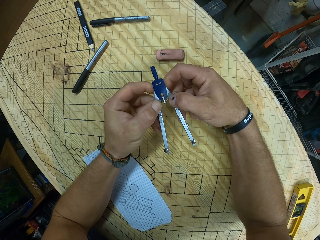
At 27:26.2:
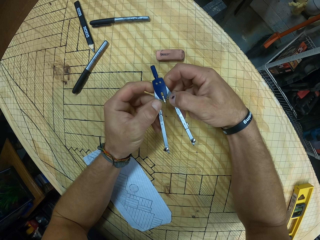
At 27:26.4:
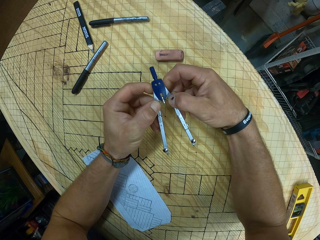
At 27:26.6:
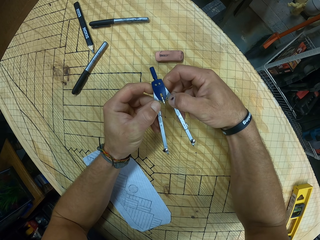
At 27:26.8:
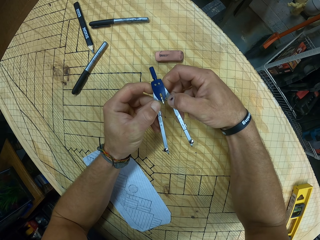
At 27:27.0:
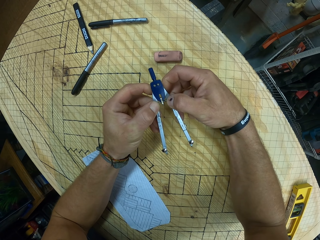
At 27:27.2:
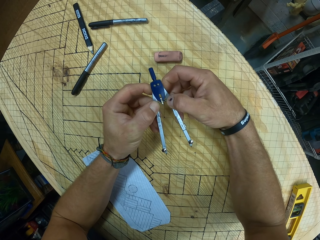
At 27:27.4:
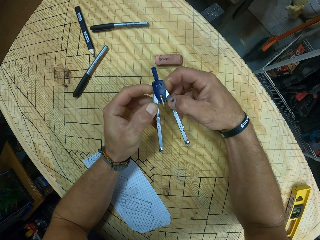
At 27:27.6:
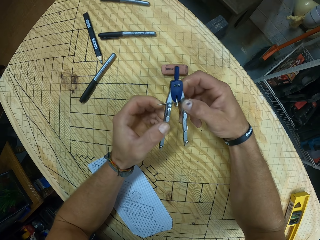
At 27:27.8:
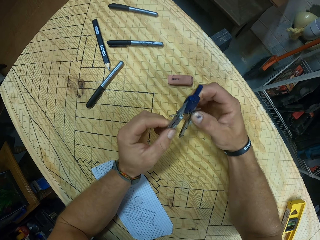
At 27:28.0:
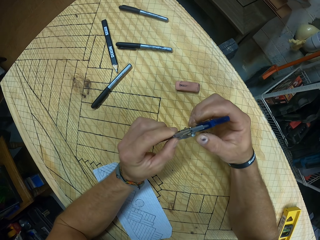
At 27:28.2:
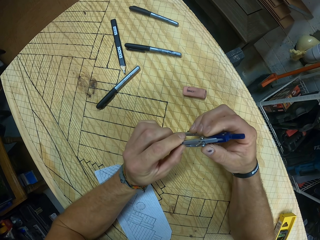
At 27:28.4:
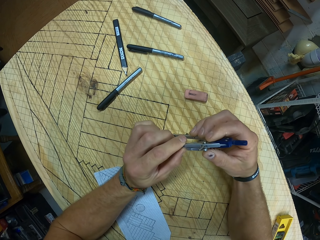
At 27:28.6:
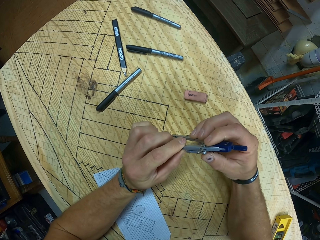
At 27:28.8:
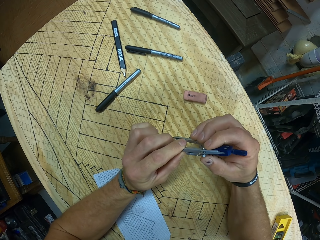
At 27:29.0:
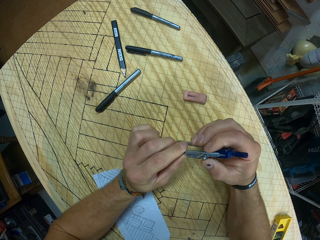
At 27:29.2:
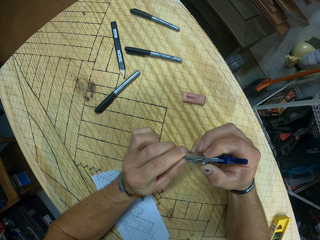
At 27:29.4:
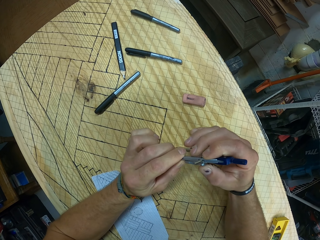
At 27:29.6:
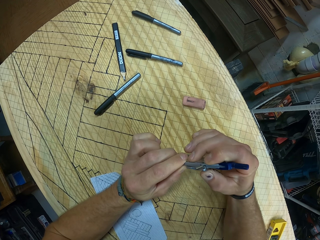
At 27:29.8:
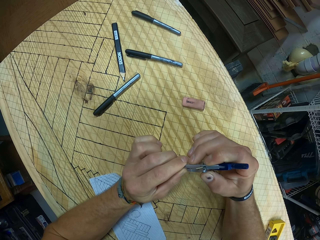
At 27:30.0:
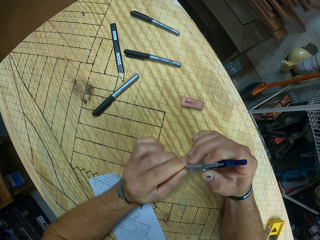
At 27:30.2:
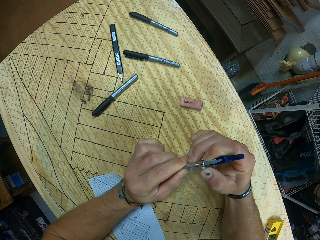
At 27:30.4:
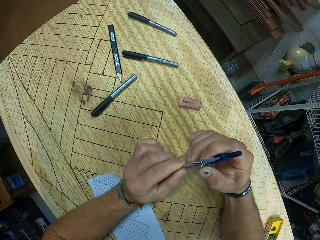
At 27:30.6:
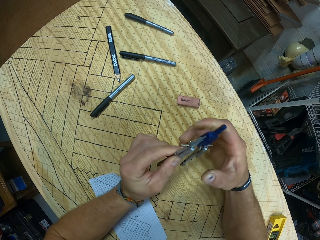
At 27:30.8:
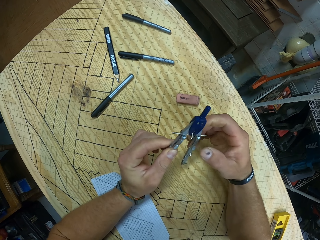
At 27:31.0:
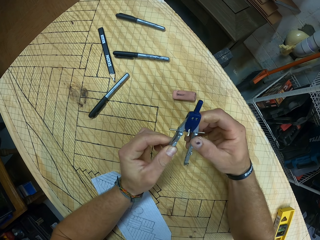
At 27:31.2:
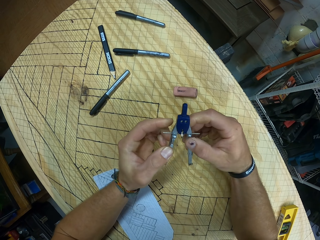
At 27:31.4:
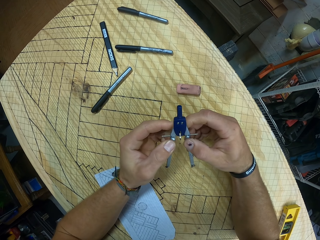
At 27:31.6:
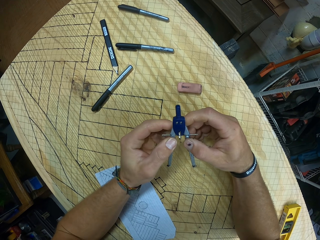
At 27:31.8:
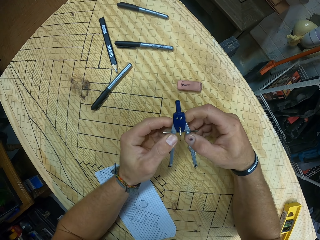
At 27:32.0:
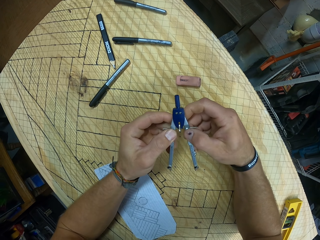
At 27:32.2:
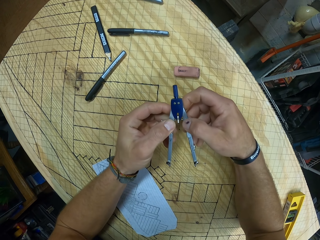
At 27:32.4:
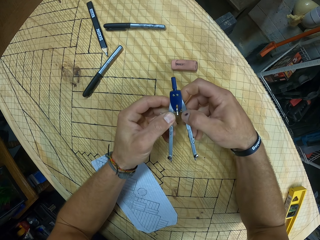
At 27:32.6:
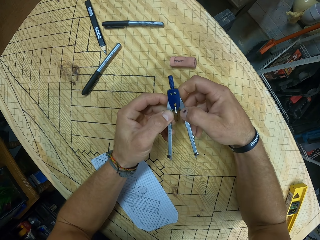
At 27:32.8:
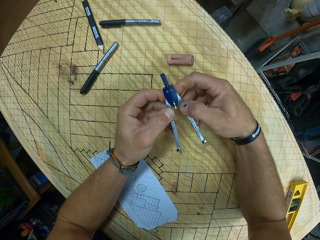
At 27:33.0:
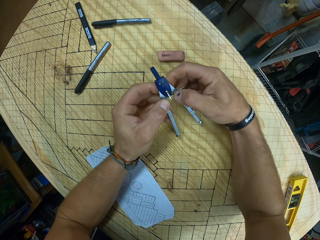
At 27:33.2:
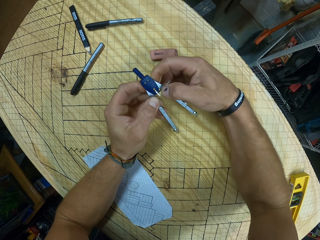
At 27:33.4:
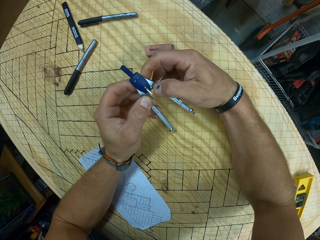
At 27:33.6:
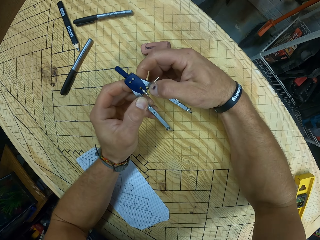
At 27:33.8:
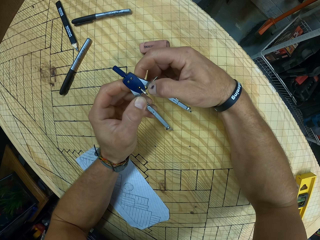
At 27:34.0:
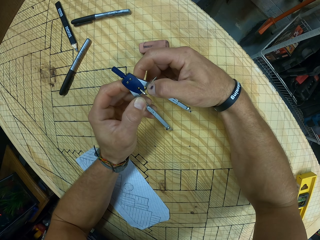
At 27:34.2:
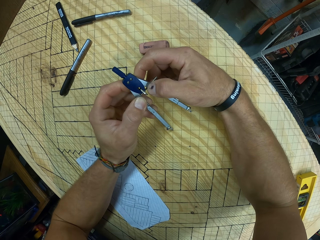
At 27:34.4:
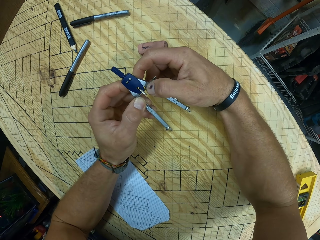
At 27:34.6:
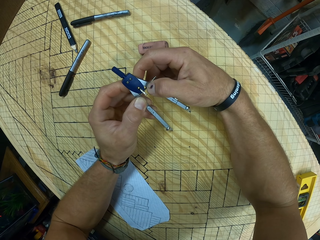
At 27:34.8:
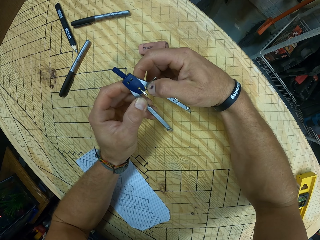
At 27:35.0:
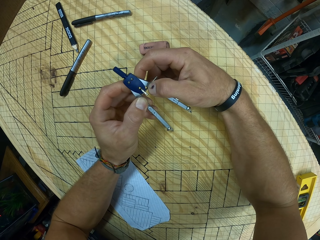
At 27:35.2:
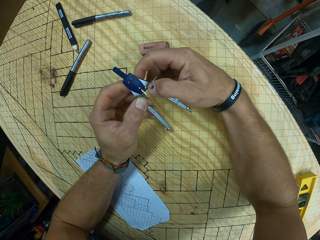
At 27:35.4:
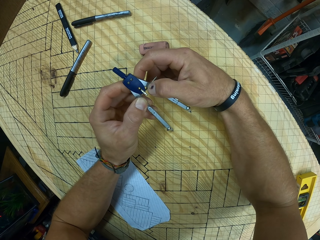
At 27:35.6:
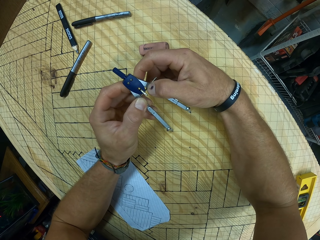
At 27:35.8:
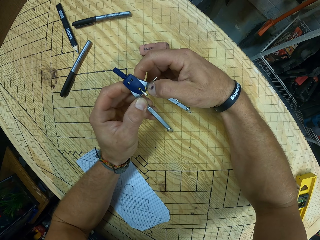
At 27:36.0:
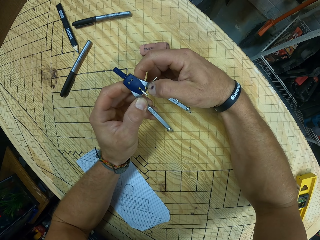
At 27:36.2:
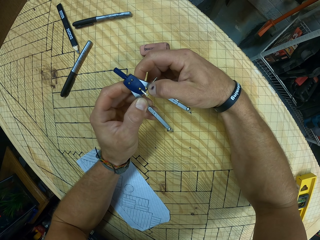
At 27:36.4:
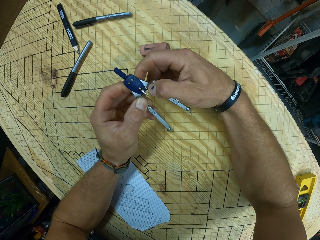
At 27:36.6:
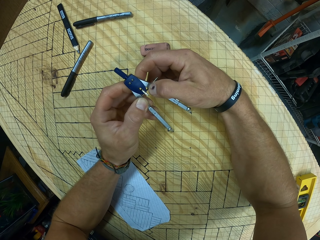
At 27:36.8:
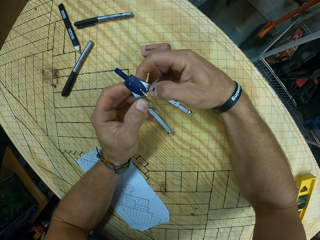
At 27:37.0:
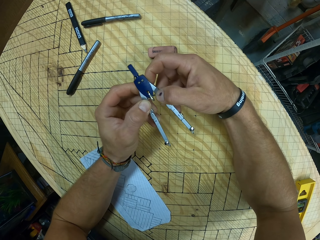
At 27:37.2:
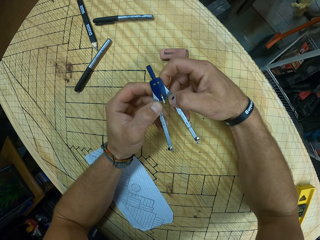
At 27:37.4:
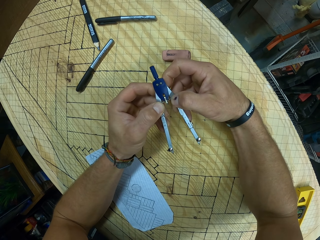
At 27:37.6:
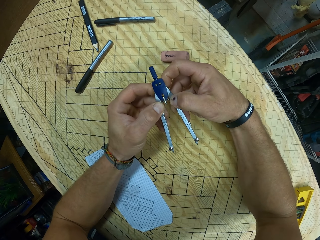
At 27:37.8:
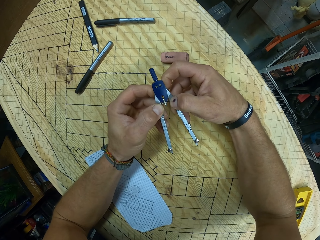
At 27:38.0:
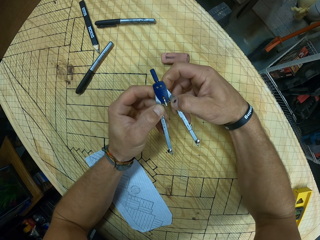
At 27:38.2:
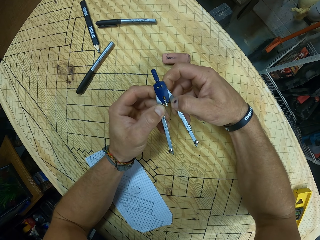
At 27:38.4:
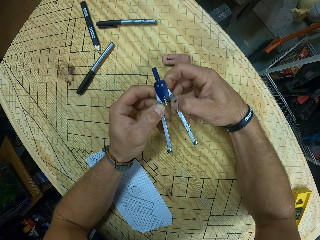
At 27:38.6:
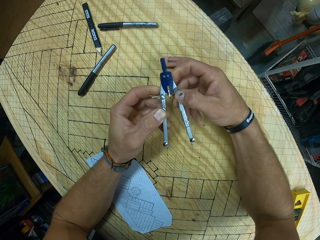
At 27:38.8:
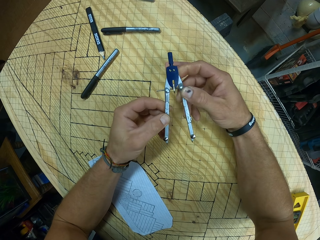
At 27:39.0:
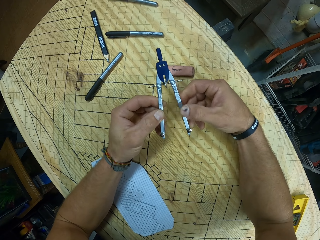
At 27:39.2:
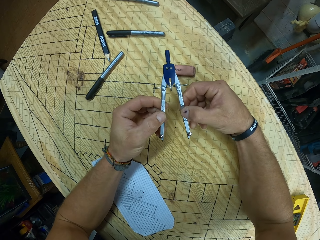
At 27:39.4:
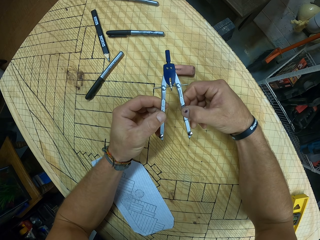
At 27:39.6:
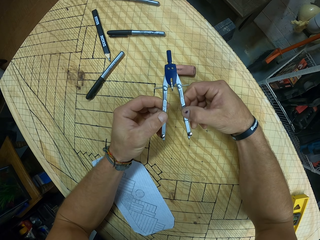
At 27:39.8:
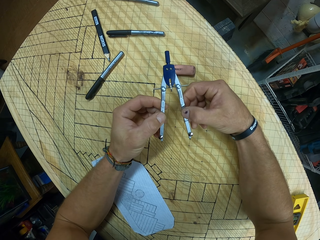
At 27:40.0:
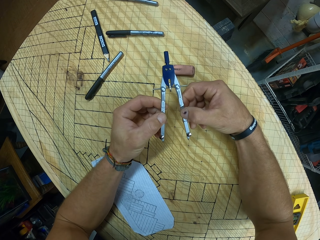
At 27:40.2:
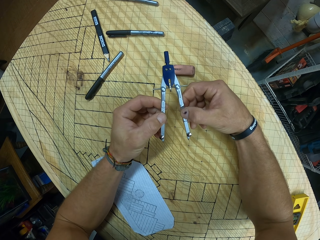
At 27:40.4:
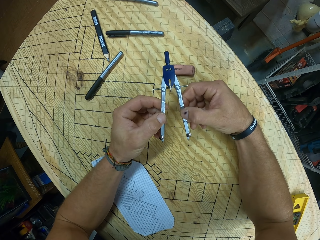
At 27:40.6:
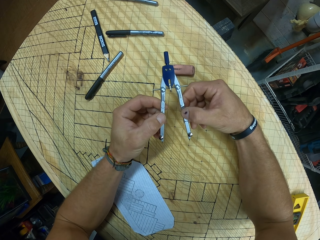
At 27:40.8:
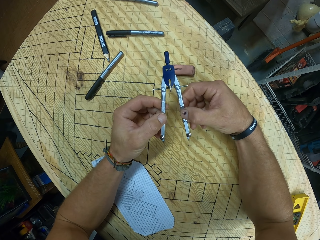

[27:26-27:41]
The camera wearer joins the end of the geometry compass on the two dots on the board. They adjust the geometry compass.

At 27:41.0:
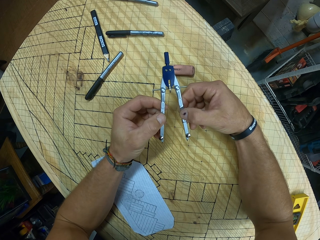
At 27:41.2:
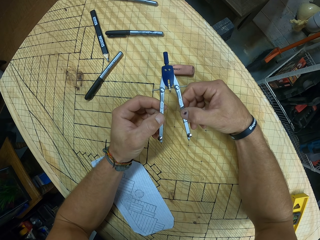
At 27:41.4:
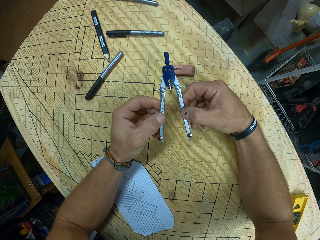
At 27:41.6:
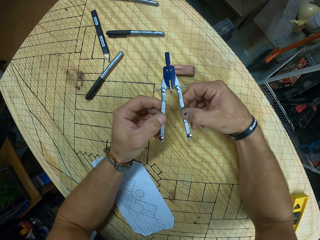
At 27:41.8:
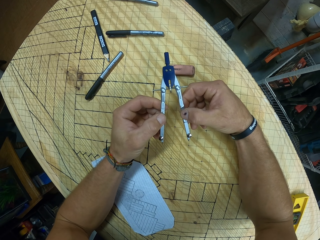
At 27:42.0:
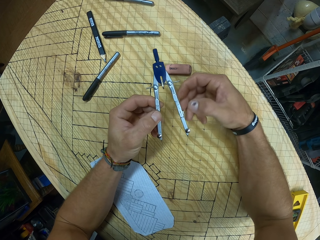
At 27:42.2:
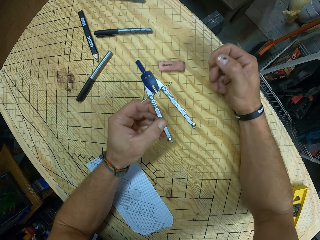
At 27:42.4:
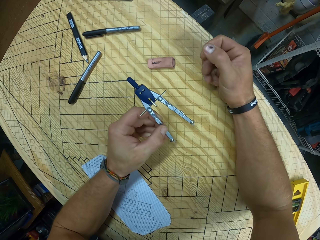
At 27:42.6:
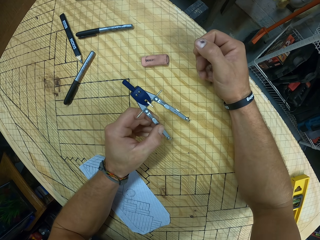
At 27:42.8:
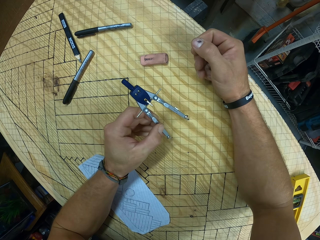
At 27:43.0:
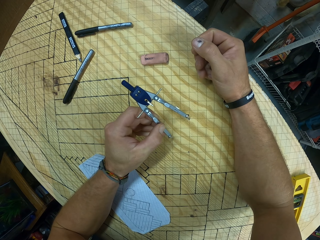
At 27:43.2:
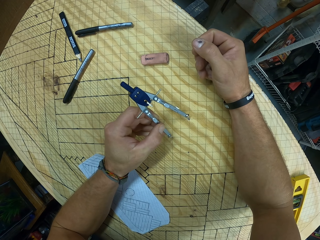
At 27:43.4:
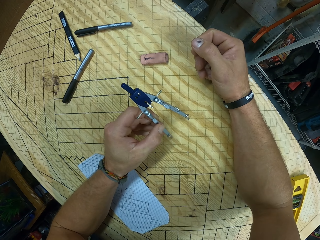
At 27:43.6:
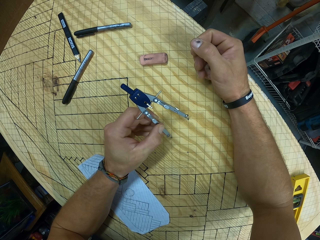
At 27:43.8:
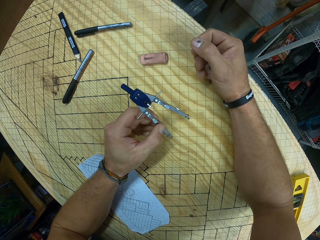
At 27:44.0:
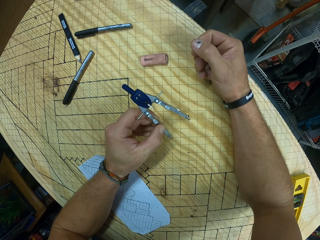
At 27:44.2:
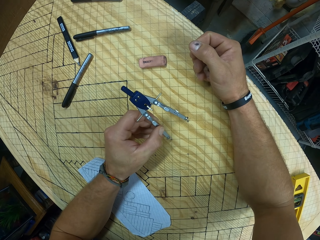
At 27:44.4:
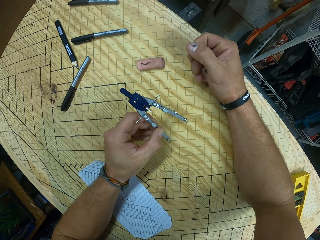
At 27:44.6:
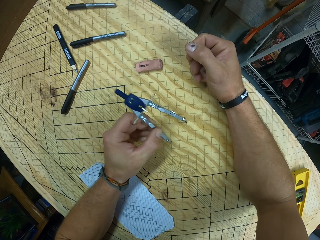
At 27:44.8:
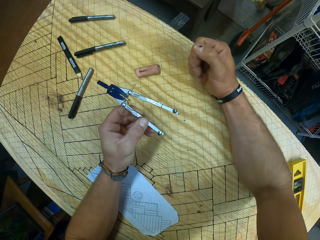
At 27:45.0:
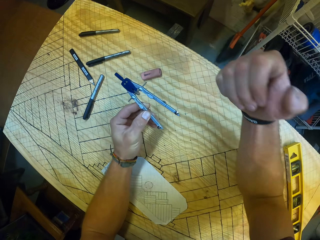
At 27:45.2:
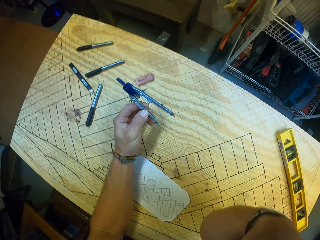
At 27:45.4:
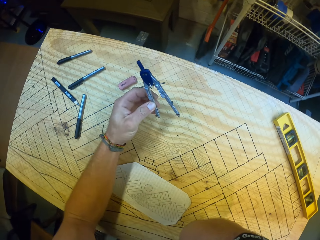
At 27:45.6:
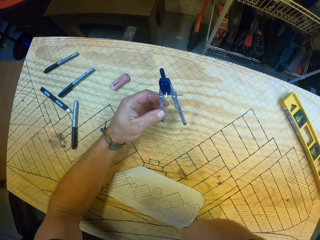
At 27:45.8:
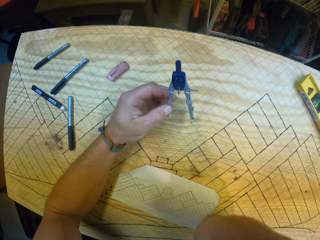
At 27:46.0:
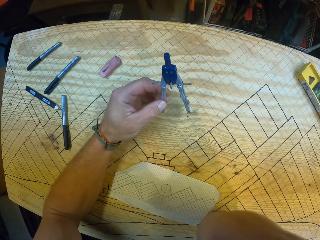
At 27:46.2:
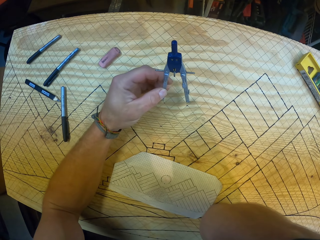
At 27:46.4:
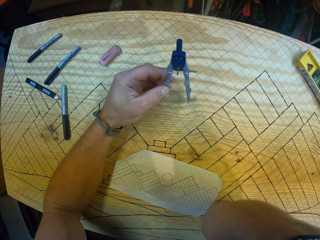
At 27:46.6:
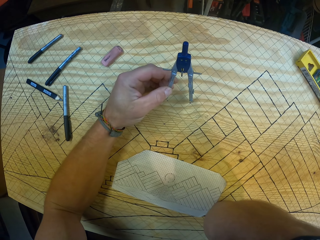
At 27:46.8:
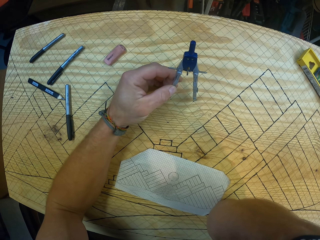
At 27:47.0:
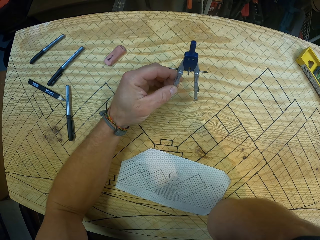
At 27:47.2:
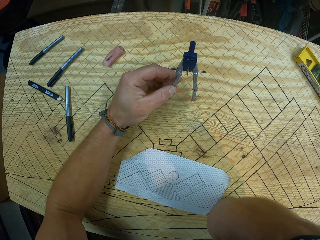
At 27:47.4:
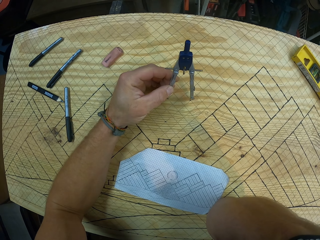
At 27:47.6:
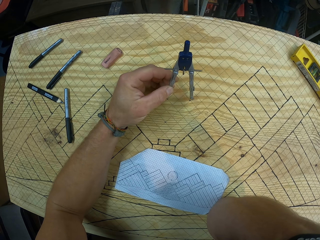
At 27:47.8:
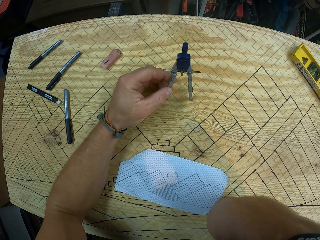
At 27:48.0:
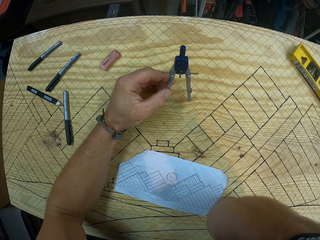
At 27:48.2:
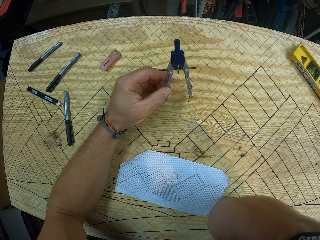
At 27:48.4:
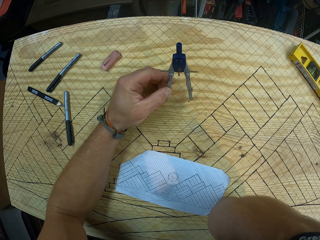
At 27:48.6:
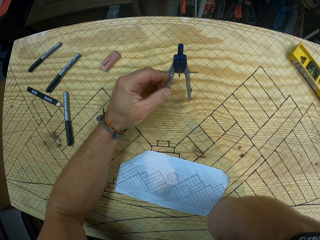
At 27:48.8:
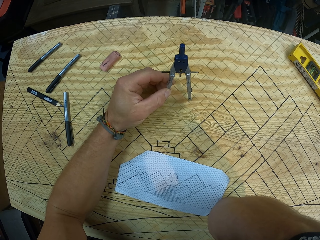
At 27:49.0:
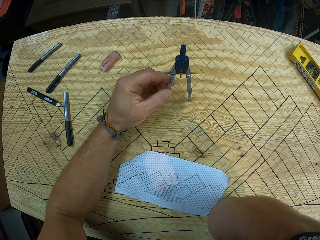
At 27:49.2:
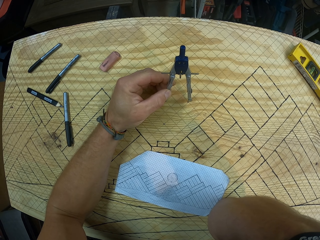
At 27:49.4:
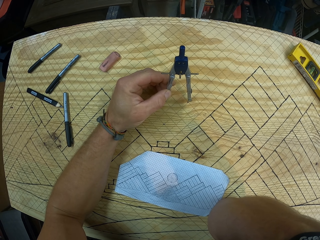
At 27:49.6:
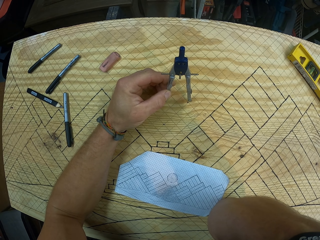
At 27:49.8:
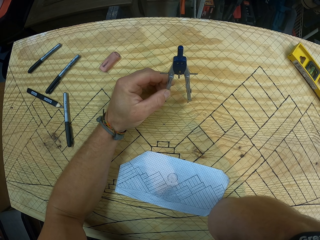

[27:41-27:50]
The camera wearer joins the end of the geometry compass on the two dots on the board. They adjust the camera.
